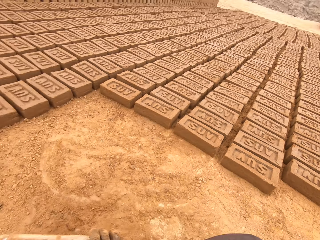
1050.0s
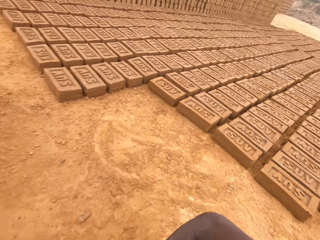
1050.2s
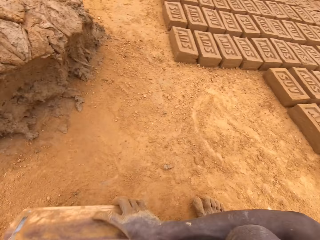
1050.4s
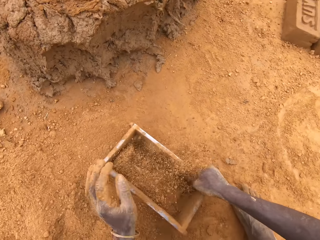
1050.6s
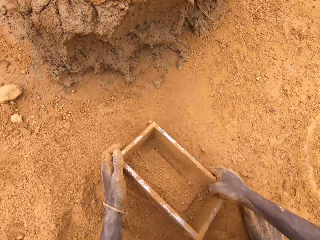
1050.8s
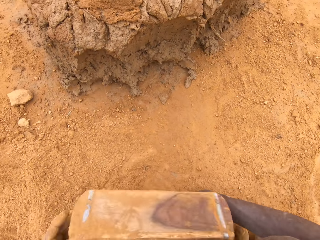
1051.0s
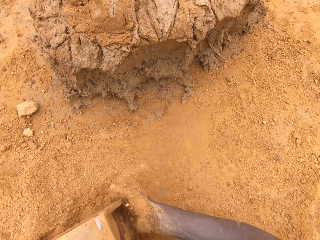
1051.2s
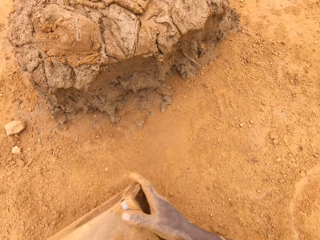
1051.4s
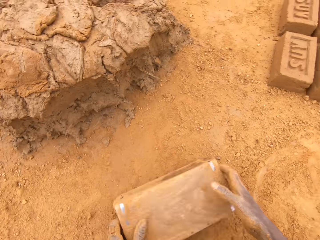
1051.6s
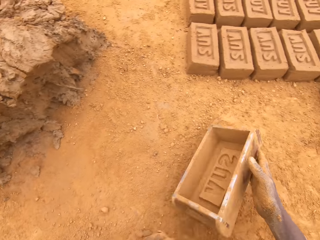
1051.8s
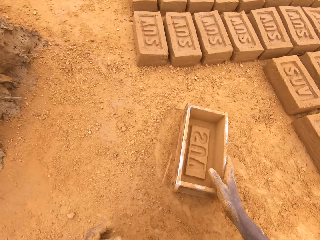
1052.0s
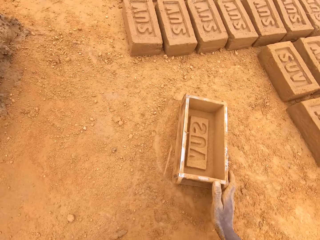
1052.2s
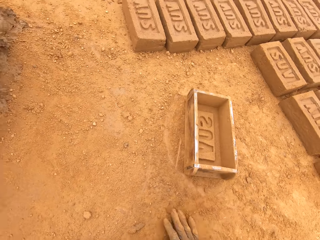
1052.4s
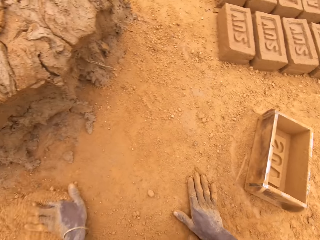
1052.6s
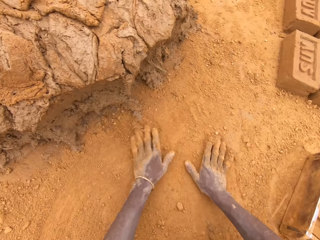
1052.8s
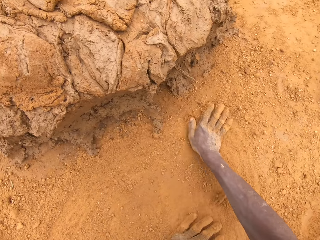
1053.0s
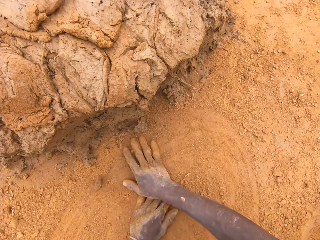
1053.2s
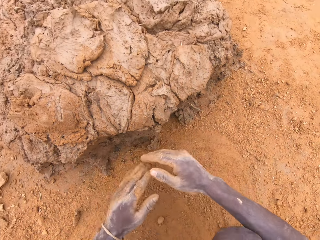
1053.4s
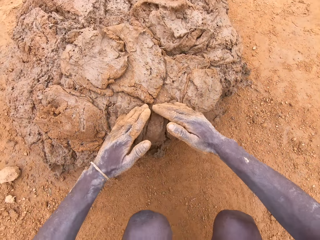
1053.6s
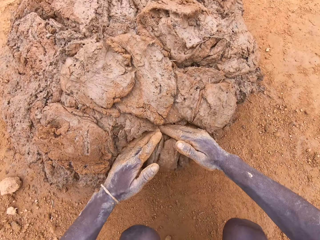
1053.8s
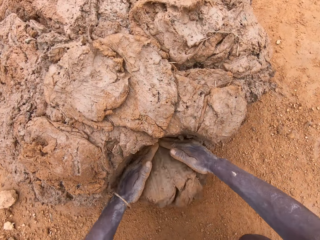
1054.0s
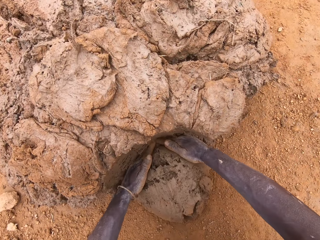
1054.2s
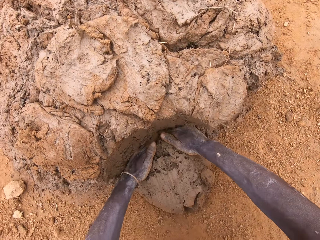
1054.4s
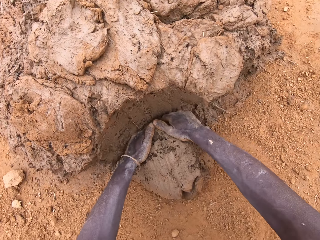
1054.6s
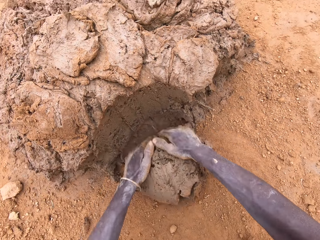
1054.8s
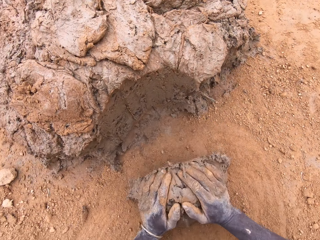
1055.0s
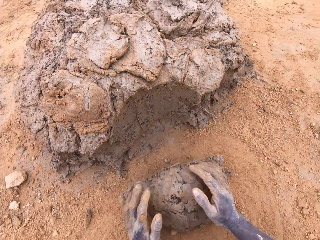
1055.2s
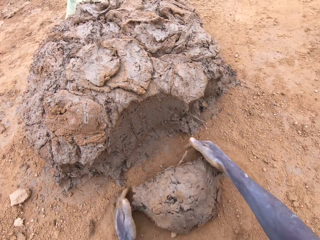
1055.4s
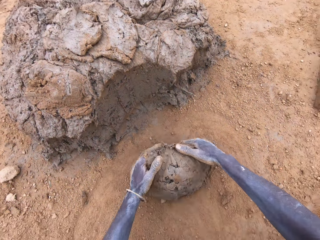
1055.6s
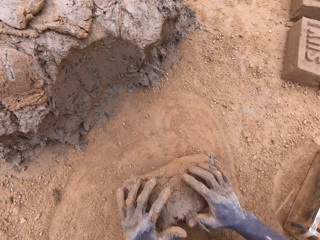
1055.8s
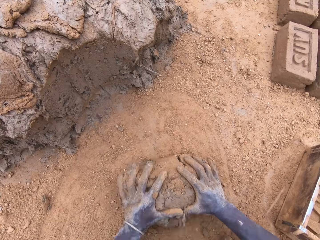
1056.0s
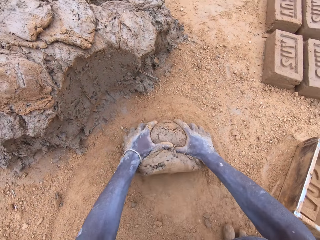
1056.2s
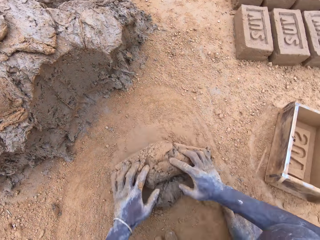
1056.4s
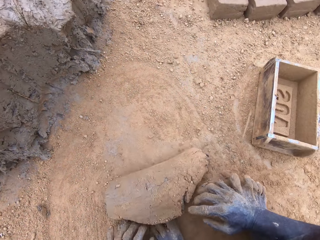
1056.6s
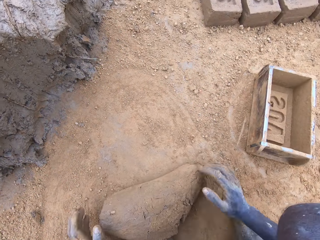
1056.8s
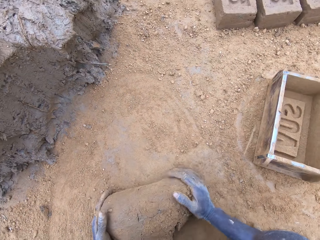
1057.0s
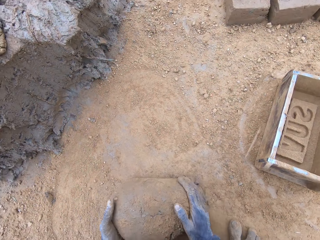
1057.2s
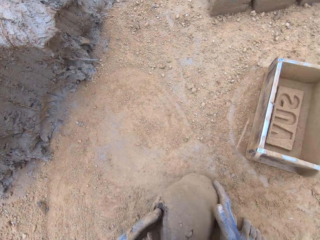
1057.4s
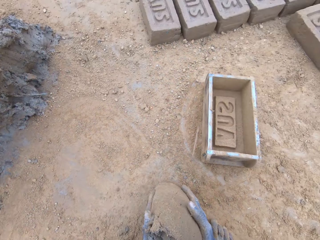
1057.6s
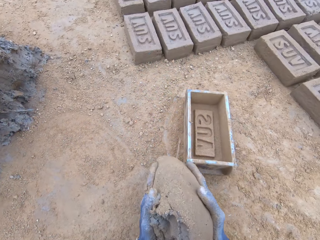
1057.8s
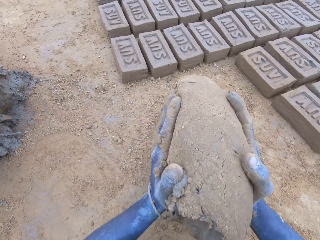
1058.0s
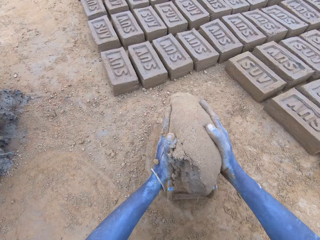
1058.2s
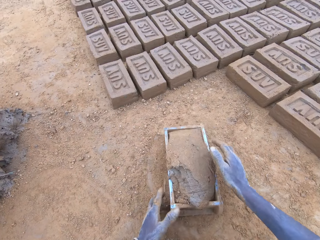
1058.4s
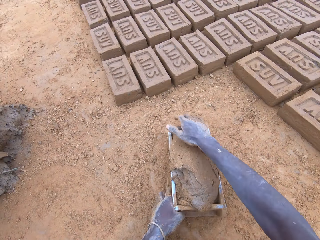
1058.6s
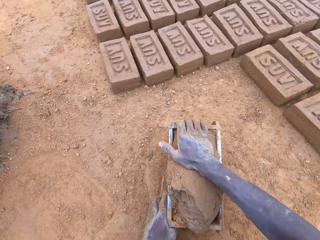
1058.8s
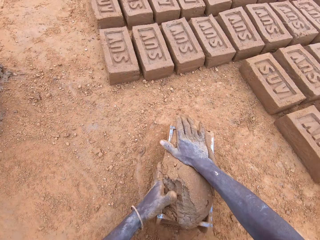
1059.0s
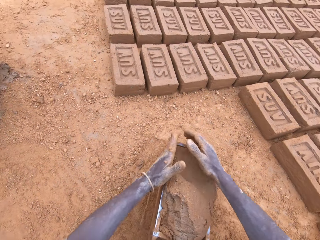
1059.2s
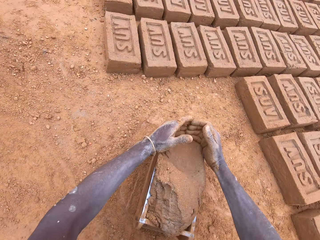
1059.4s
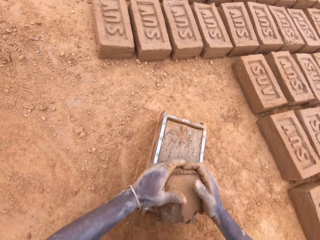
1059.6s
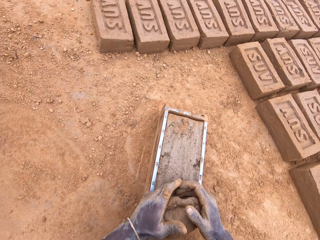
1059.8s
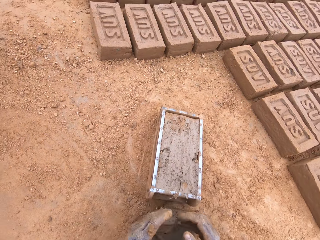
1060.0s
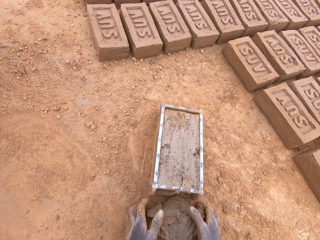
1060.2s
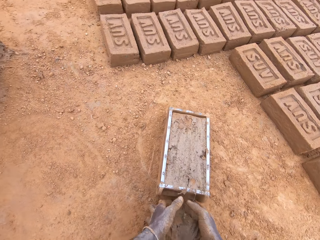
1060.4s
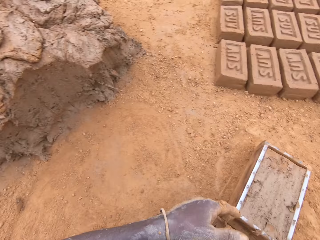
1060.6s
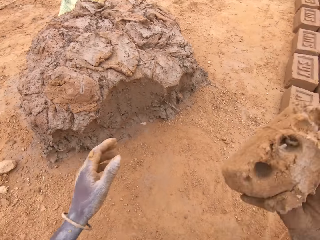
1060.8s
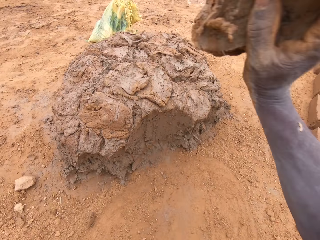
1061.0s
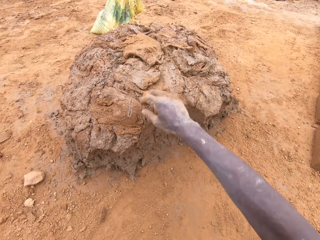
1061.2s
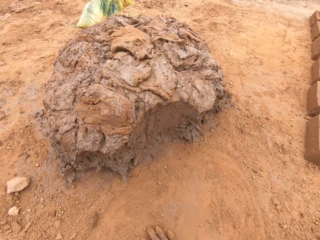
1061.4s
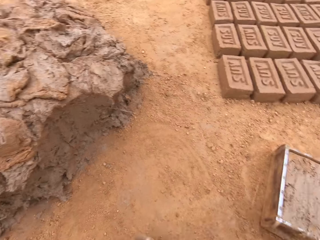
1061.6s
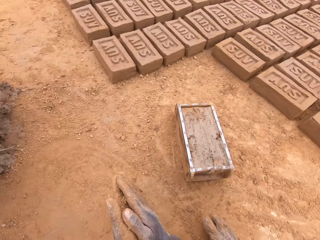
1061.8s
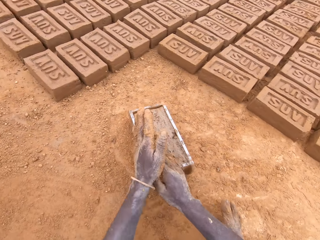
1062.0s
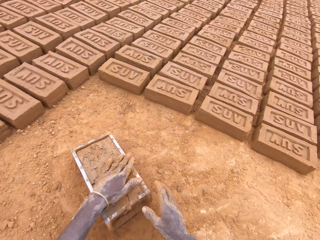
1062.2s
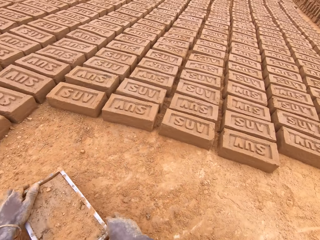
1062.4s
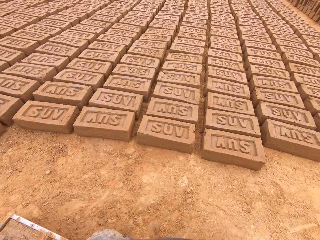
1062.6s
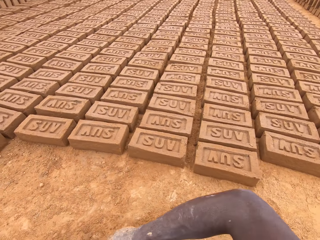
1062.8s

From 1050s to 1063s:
The camera wearer puts sand in a brick mould or box. He pours the sand from the brick mould. He moves the box. He rubs hands on the ground. He cuts mud or clay from the heap of mud. He scoops the clay with his hands. He moulds the mud on the ground. He puts the mud in the brick mould. He presses the clay in the box. He levels the clay in the box. He cuts the mud in the brick mould. He throws the mud on the heap of mud.

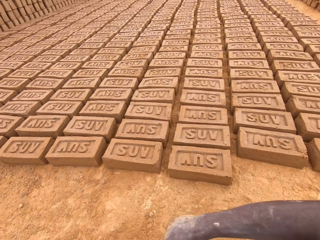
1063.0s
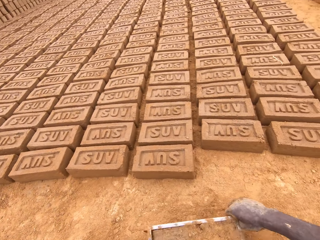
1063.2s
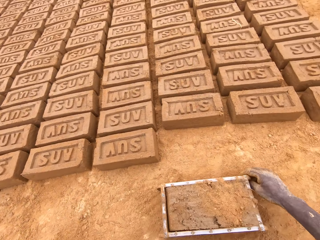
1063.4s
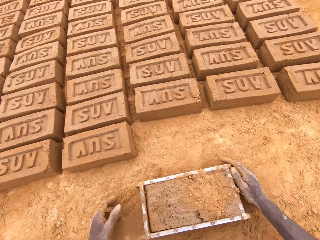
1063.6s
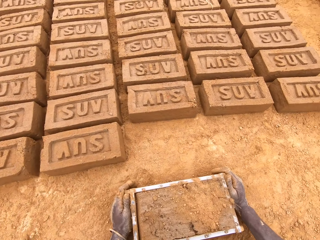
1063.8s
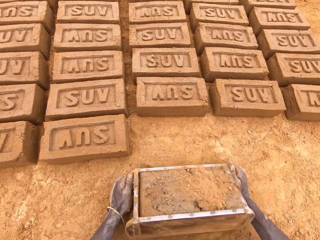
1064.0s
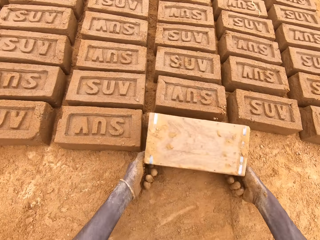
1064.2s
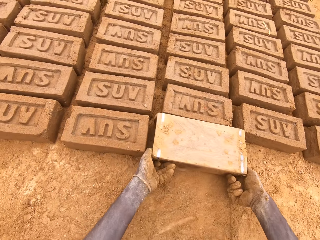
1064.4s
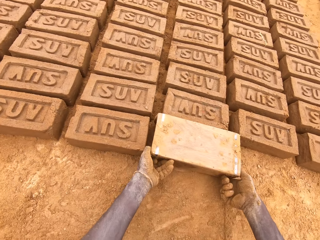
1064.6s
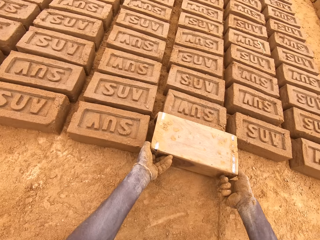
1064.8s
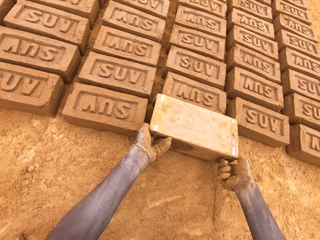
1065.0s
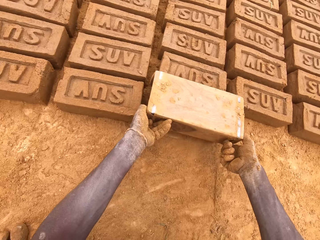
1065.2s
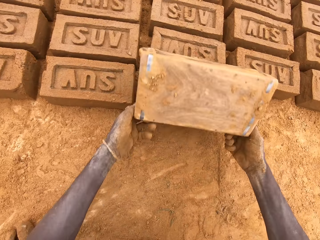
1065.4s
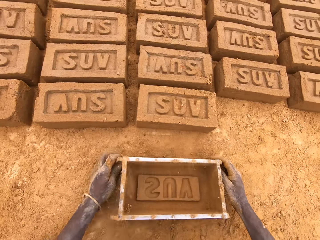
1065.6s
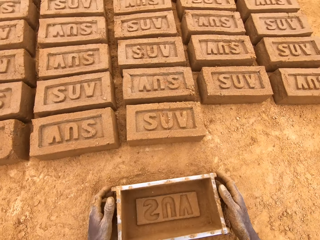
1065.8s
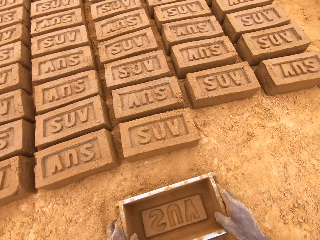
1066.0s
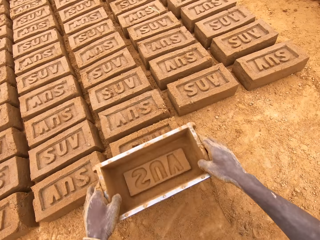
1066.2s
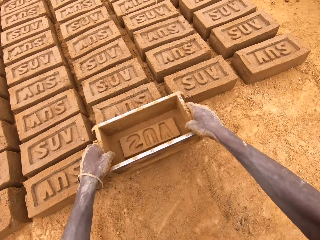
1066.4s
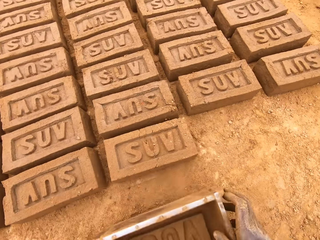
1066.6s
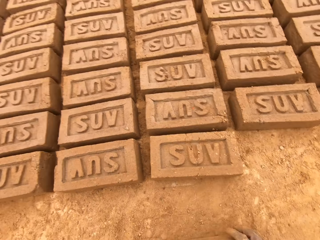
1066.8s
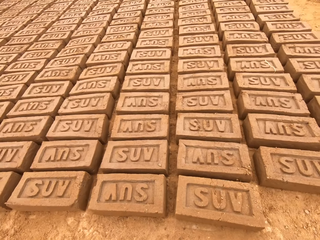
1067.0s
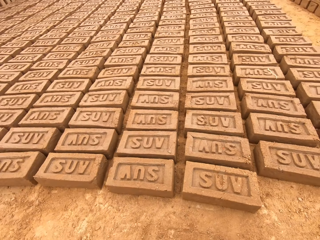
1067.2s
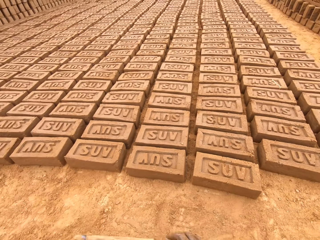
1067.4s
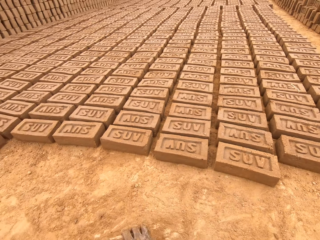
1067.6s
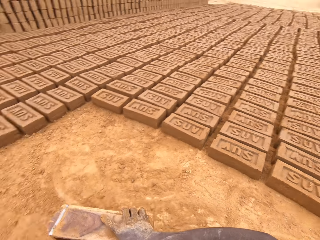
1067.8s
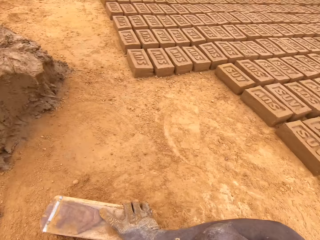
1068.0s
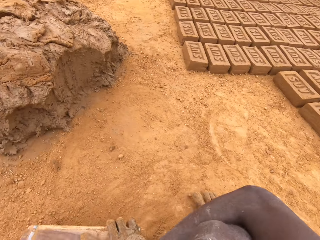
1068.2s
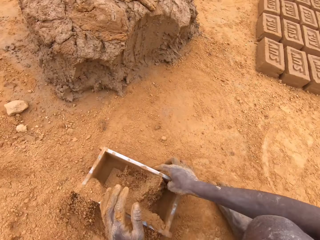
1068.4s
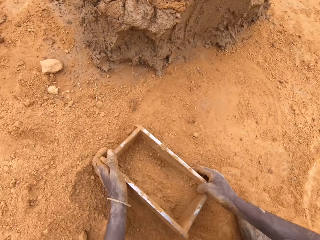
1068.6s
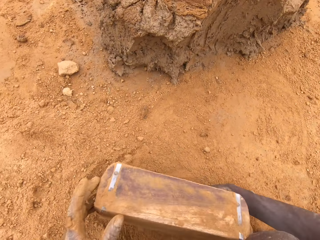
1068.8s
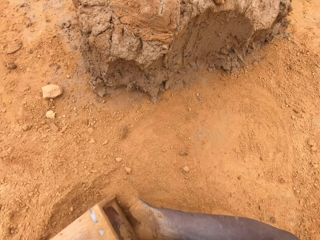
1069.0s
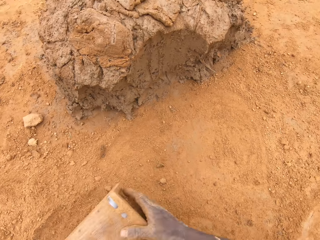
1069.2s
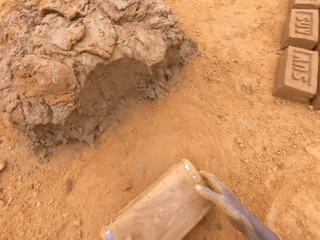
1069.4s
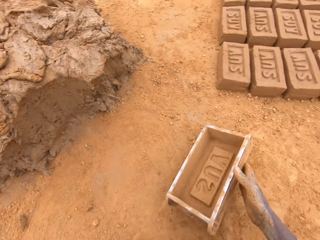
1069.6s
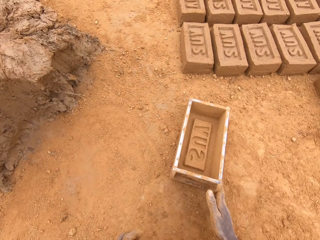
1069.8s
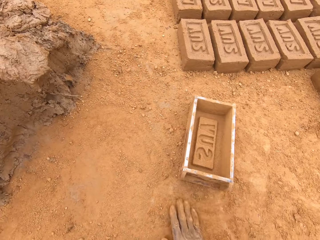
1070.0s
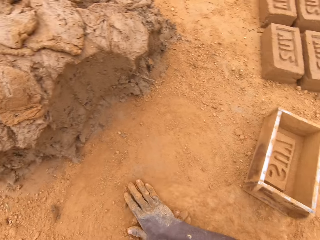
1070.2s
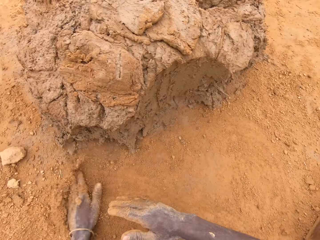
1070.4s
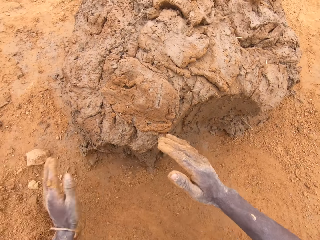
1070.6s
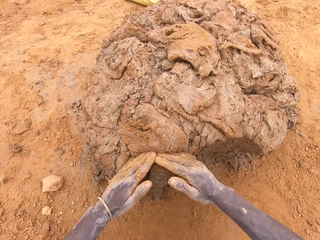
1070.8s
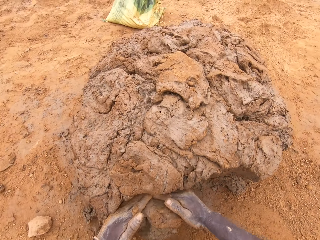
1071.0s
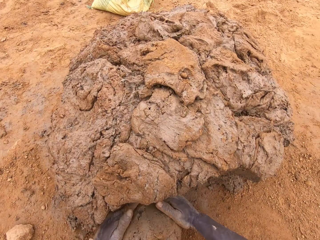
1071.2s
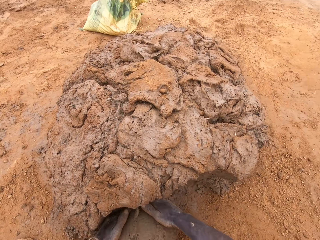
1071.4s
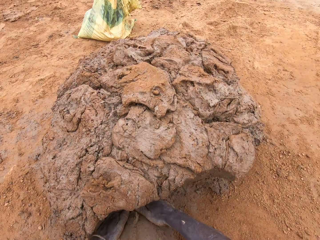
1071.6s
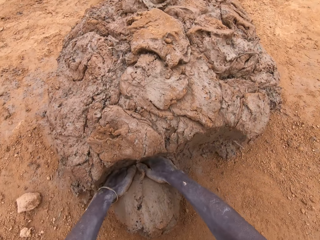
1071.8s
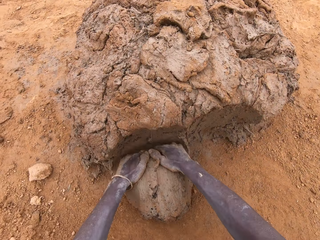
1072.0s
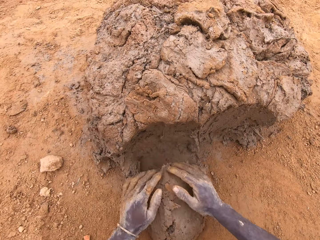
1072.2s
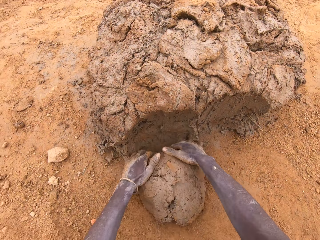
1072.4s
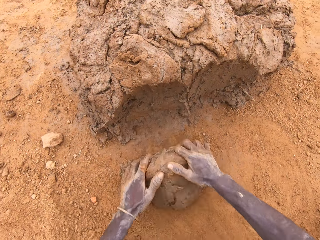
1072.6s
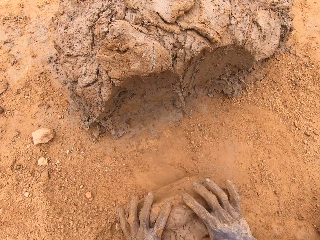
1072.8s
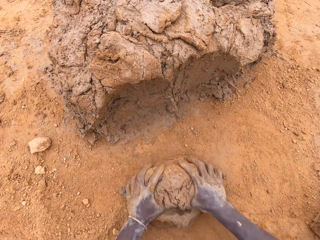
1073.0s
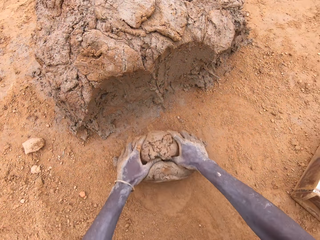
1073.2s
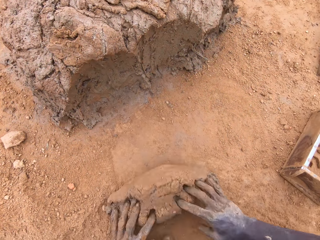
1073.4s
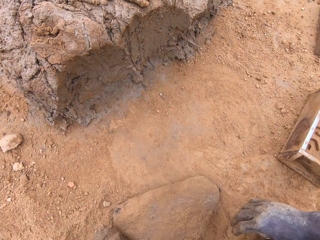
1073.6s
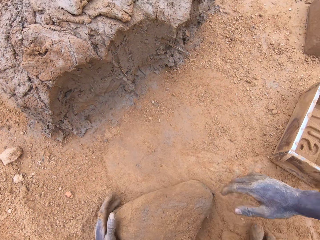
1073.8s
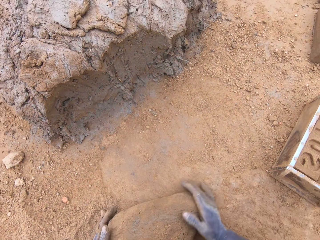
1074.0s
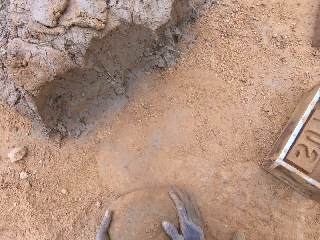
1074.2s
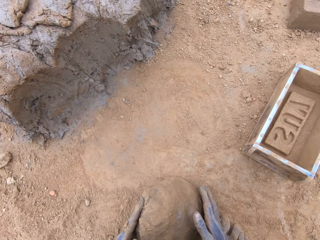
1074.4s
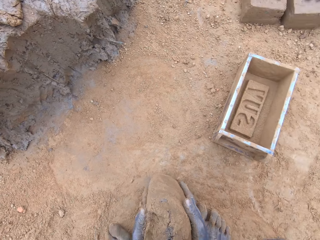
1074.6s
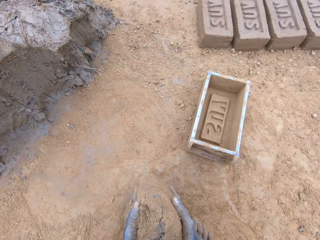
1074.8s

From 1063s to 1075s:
The camera wearer moves the box or brick mould. They put a brick on the ground from the brick mould. They put sand in the brick mould. They pour the sand from the brick mould. They move the box. They rub hands on the floor. They cut mud or clay from the heap of mud. They scoop the clay with the hands. They mould the mud on the ground.
